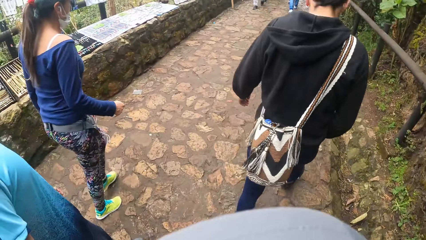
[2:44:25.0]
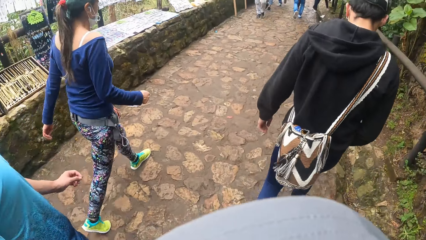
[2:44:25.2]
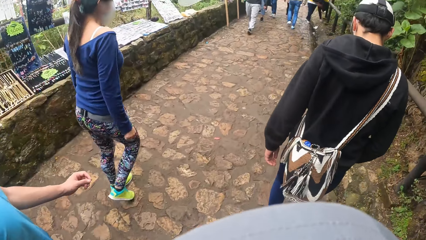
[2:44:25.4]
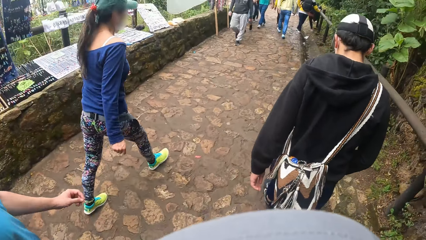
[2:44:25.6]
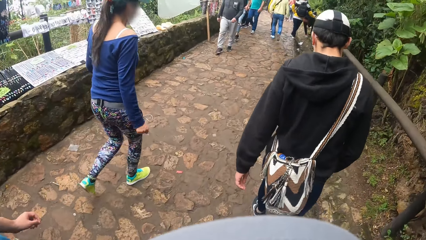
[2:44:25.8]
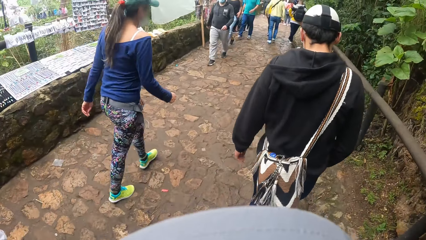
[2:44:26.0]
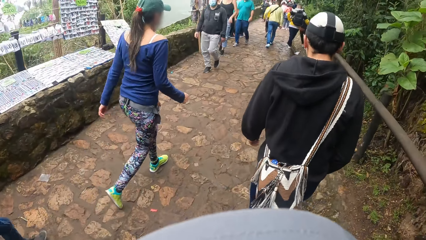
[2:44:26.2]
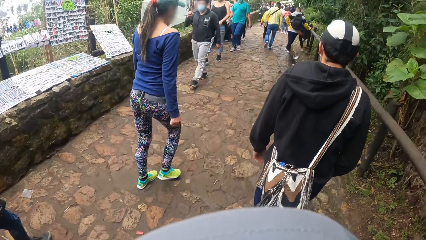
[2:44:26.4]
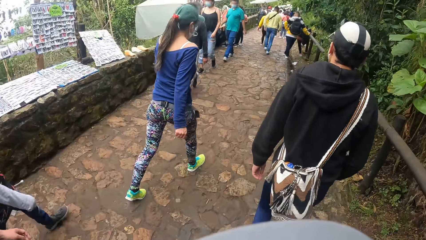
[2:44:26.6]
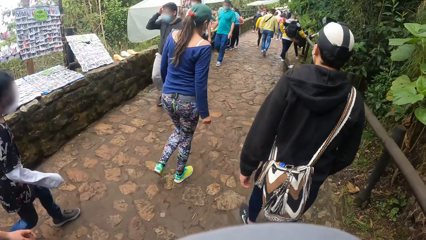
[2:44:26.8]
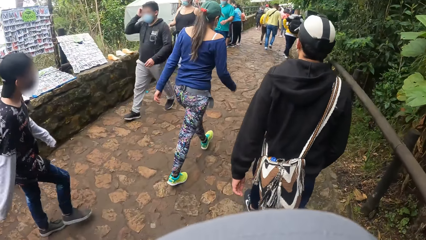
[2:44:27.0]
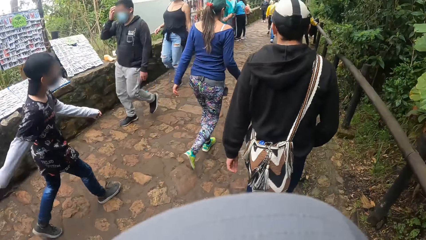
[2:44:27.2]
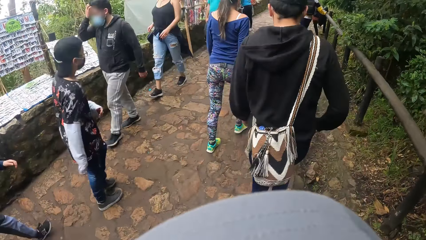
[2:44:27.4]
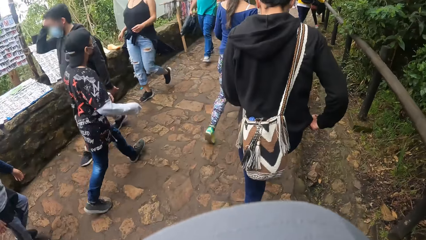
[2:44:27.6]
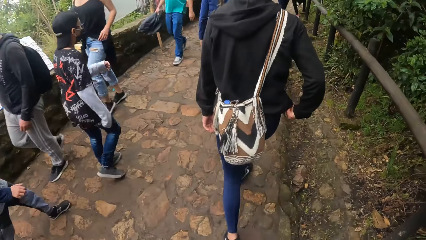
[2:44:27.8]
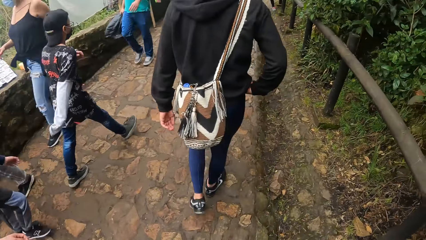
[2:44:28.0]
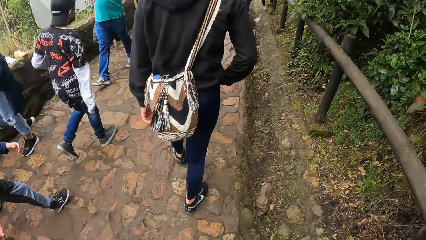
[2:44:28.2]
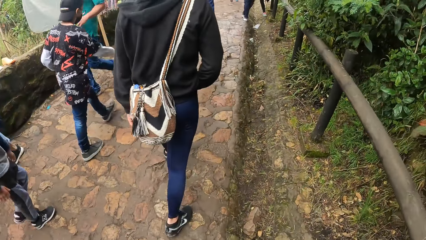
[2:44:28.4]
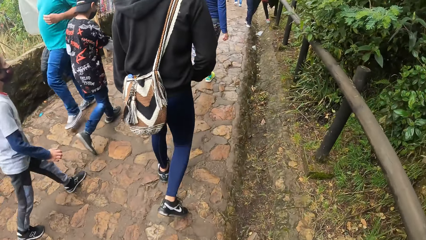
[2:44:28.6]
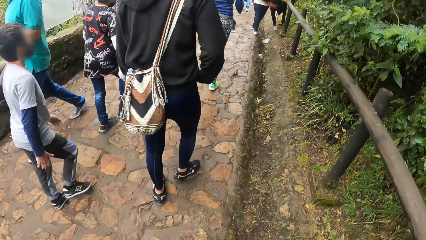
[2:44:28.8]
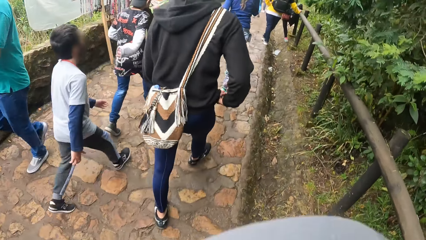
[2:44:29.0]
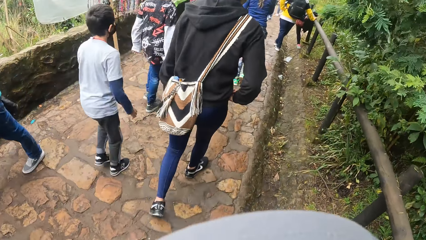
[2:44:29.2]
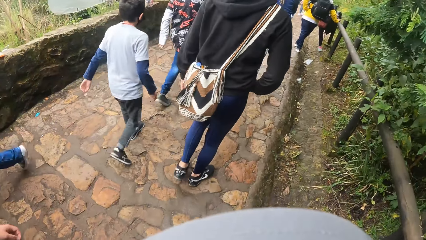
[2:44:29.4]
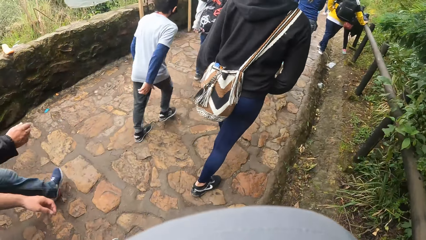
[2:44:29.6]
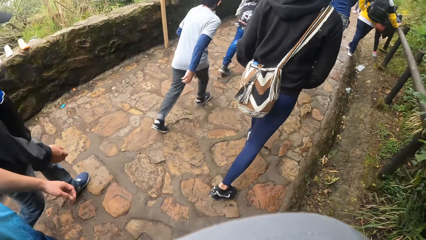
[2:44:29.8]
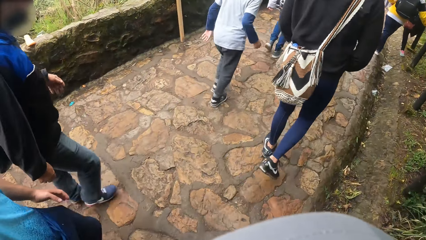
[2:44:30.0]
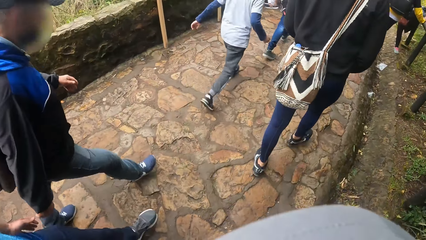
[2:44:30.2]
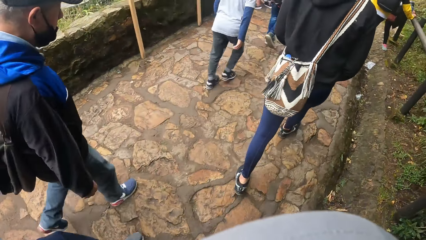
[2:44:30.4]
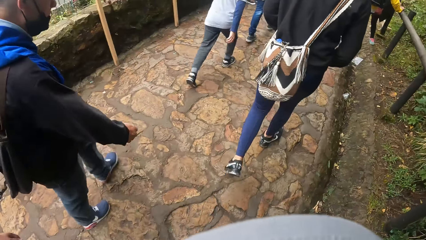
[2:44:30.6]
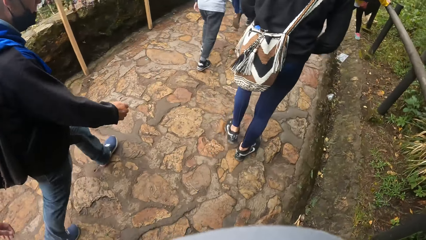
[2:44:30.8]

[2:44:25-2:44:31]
The camera wearer walks in a walkway.

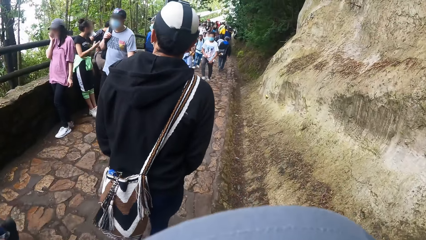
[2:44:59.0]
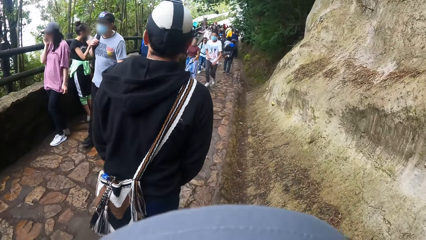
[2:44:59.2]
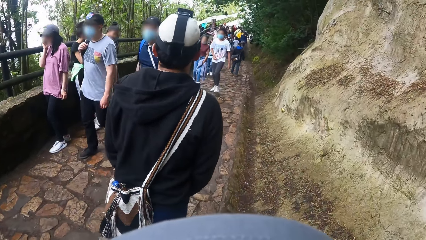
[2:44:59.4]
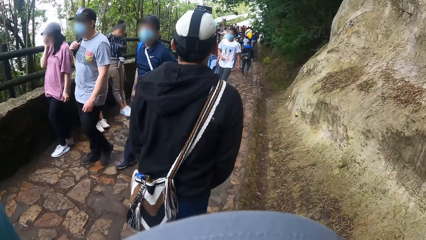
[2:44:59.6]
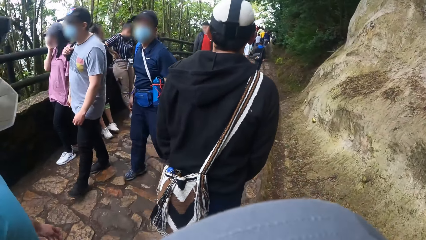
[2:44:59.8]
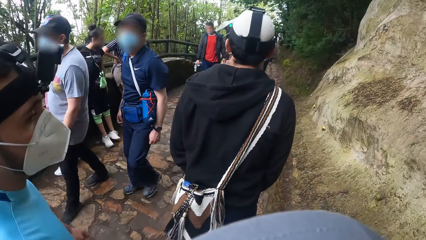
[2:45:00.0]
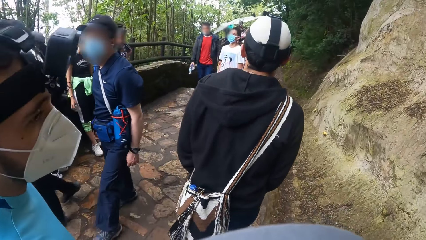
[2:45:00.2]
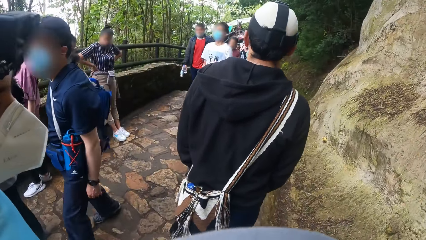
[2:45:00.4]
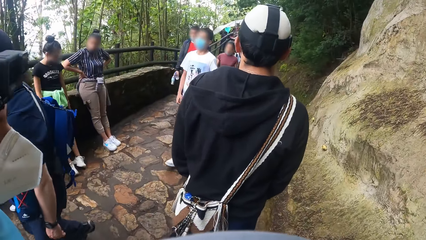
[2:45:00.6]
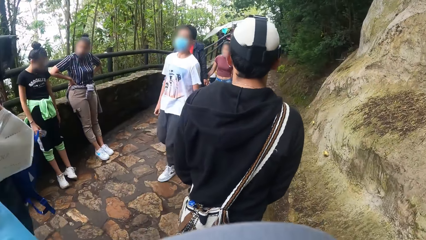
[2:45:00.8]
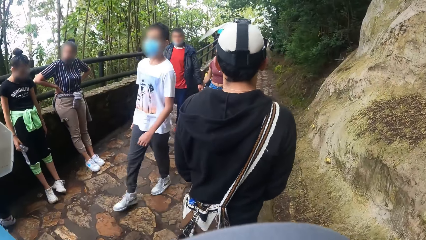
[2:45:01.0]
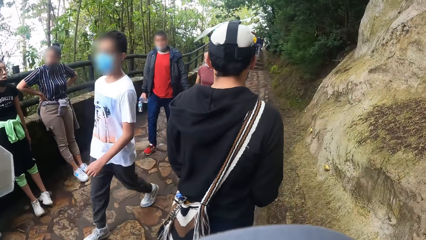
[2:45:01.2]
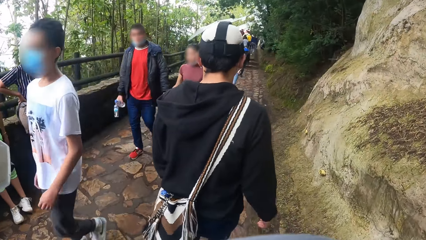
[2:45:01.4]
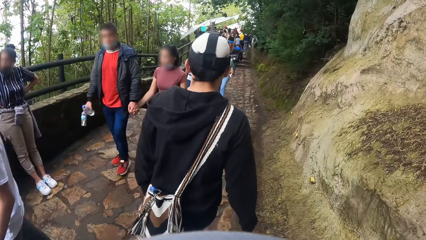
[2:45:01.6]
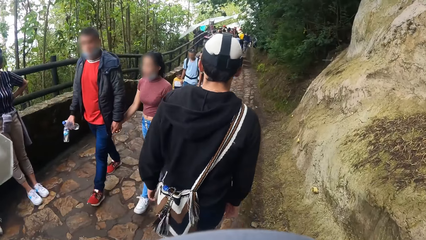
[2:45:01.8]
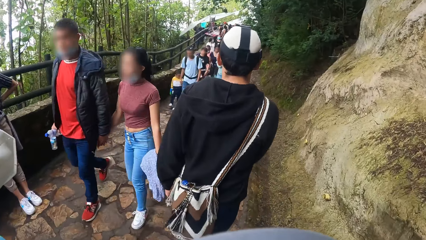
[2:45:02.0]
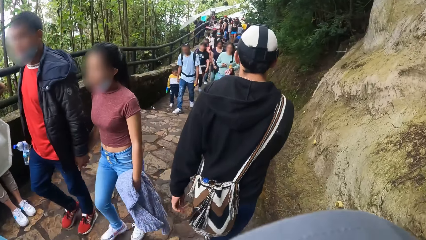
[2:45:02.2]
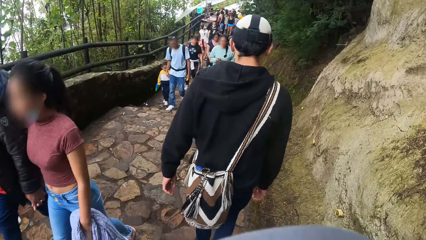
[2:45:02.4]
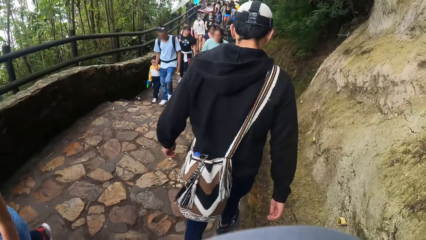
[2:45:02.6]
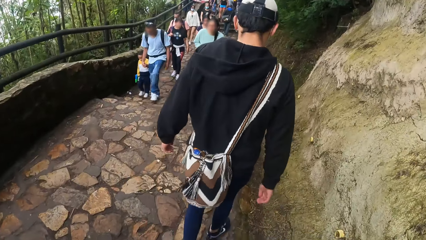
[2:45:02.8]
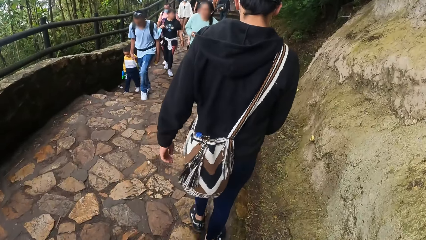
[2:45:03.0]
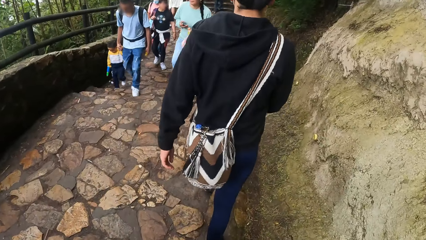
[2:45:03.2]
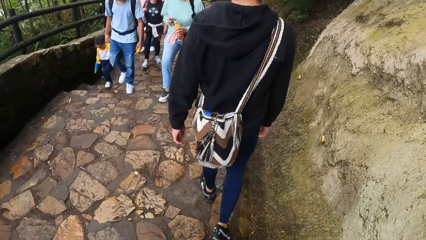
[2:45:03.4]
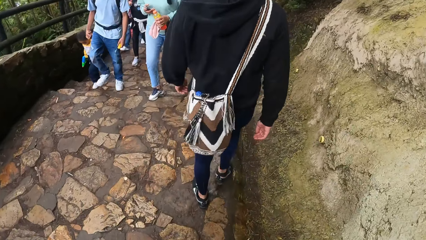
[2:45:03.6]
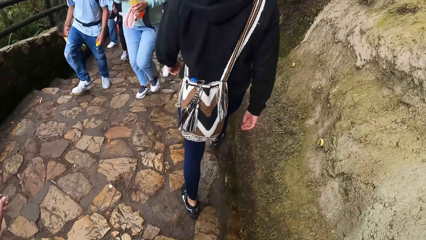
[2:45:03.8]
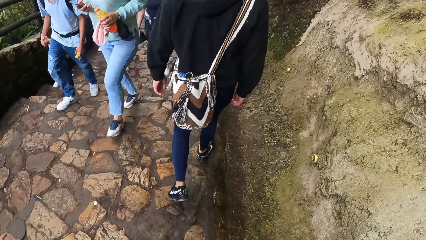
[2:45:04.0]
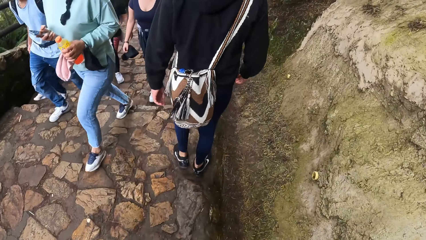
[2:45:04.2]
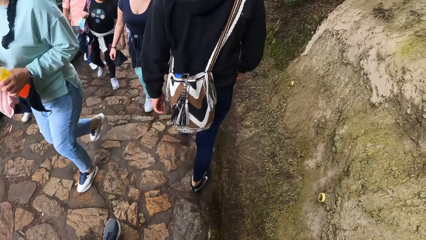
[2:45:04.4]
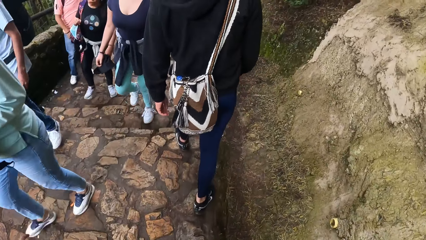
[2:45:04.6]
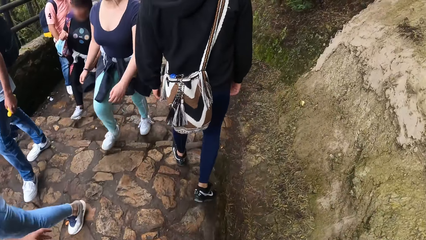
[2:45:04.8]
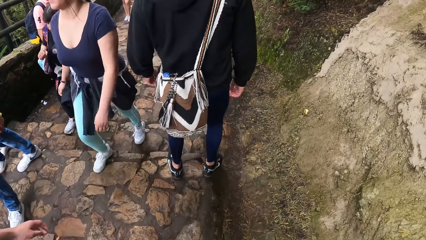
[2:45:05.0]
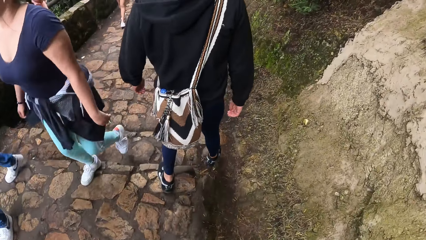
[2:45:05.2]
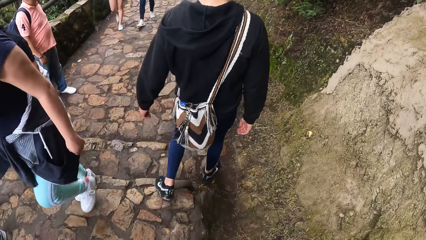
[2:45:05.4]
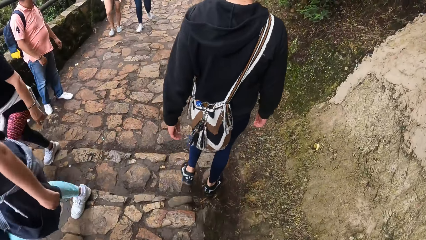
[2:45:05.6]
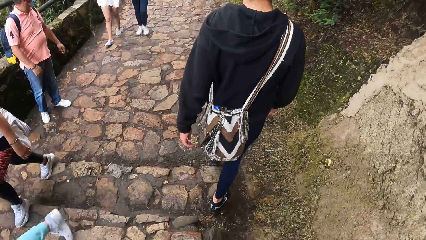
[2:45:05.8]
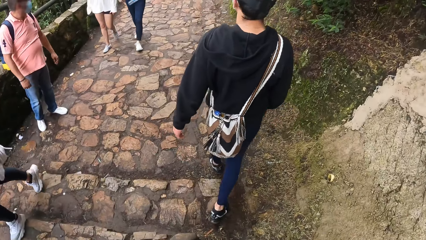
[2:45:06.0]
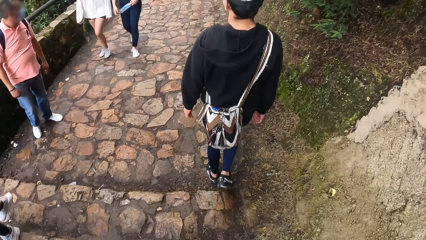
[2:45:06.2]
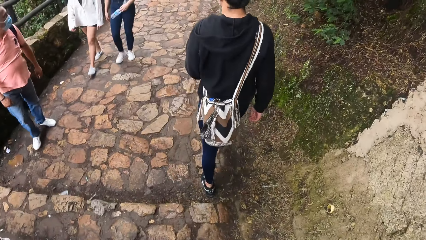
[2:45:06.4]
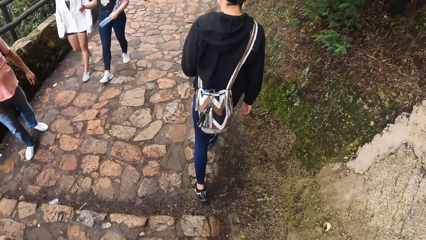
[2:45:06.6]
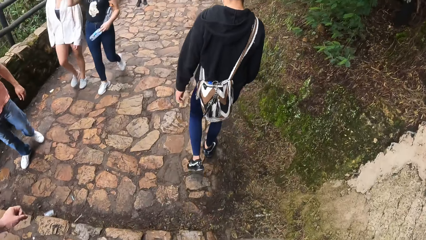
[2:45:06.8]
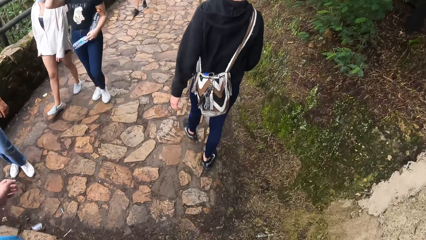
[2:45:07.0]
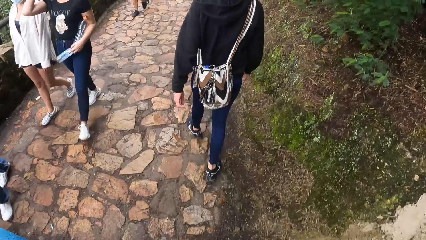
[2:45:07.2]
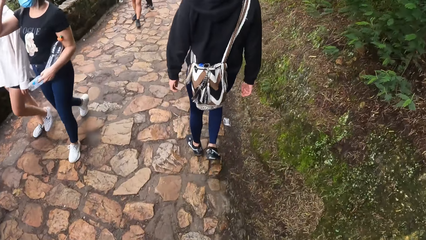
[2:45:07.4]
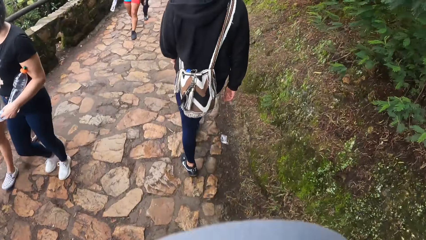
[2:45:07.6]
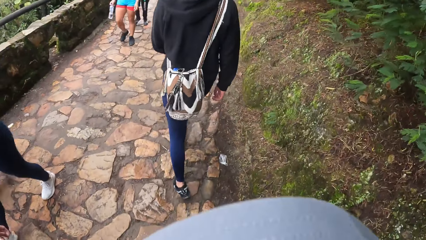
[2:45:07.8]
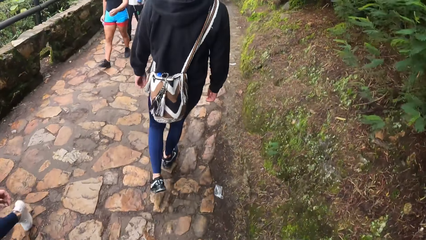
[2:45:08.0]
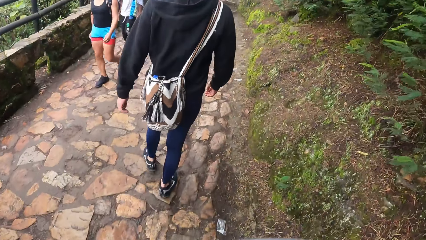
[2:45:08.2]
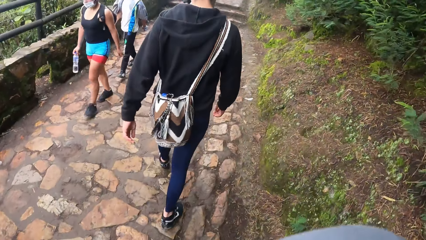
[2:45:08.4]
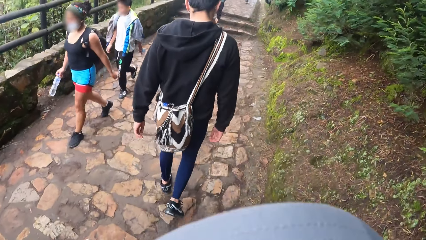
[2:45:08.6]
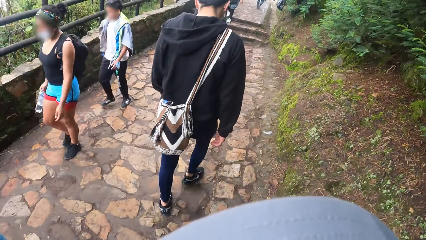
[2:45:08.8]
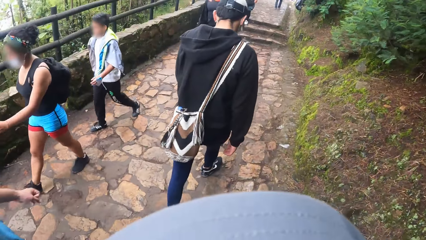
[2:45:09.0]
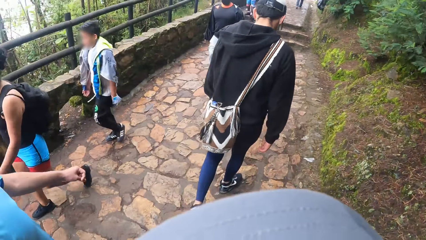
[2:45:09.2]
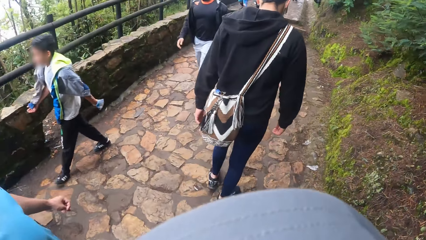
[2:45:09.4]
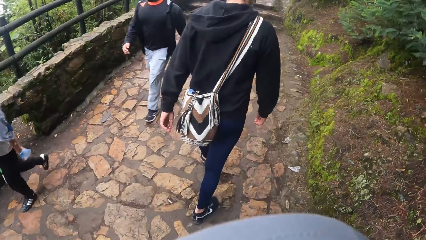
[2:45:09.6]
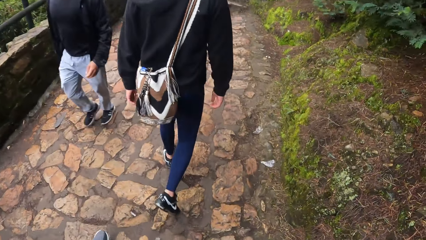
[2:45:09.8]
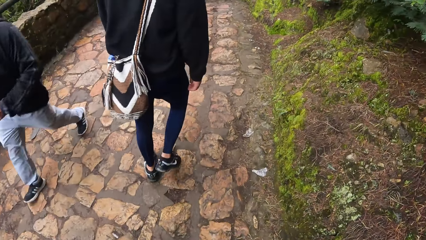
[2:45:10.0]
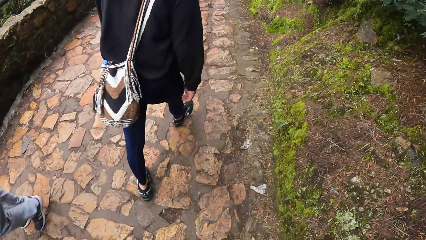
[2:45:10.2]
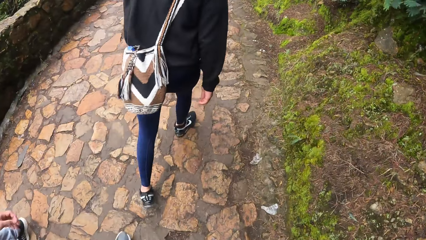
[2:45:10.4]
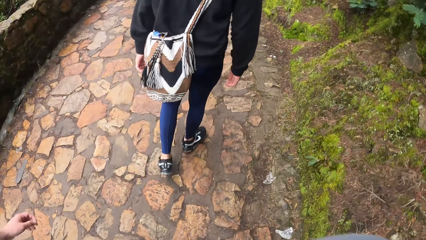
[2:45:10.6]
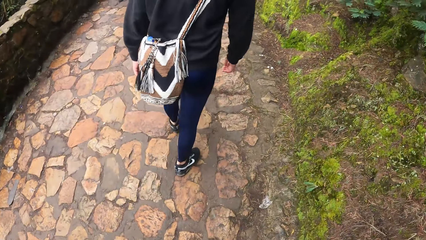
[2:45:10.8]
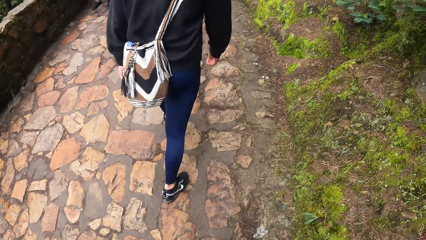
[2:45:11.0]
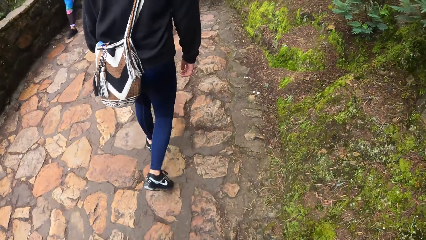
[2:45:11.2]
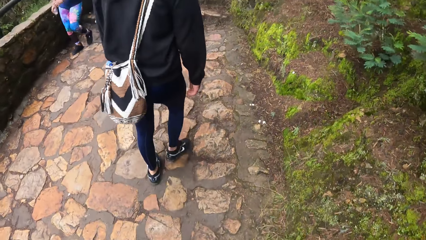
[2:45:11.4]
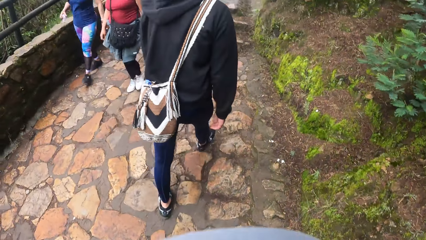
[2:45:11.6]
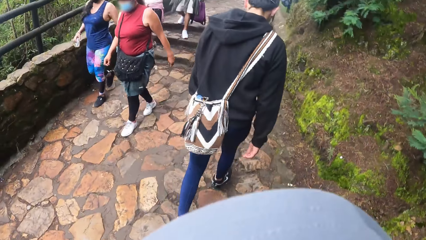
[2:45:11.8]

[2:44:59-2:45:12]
The man converses with the camera wearer.
